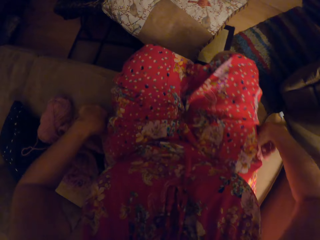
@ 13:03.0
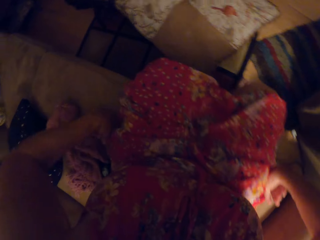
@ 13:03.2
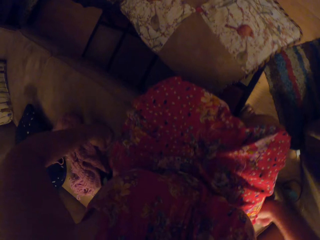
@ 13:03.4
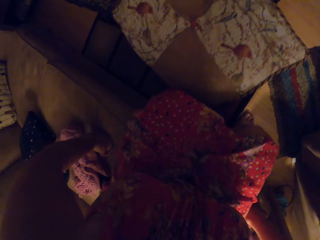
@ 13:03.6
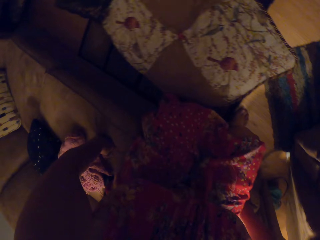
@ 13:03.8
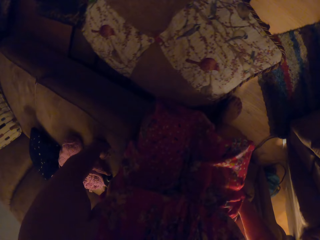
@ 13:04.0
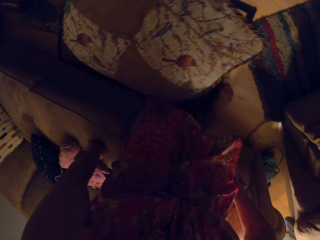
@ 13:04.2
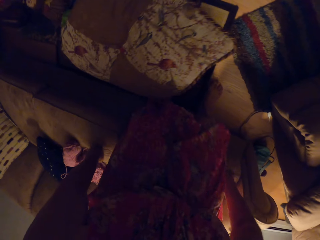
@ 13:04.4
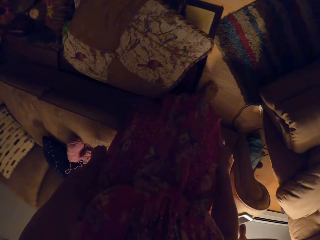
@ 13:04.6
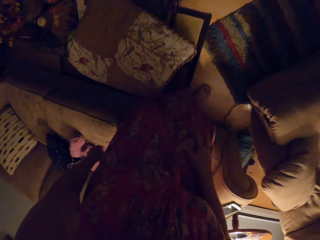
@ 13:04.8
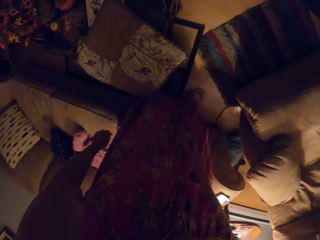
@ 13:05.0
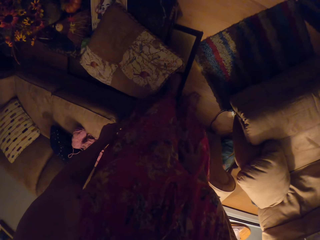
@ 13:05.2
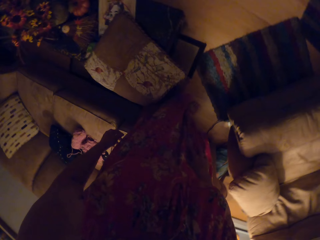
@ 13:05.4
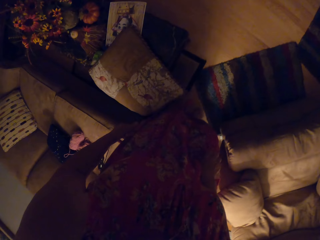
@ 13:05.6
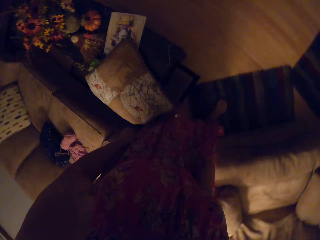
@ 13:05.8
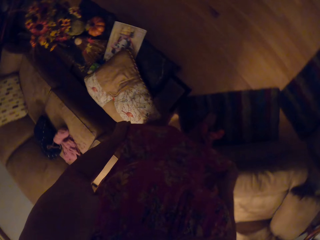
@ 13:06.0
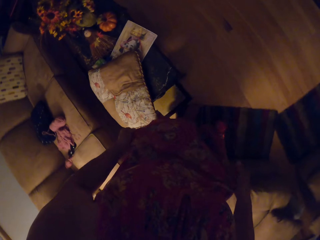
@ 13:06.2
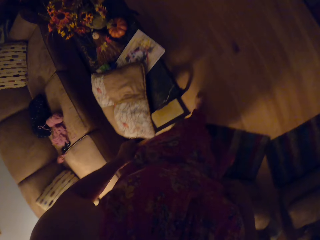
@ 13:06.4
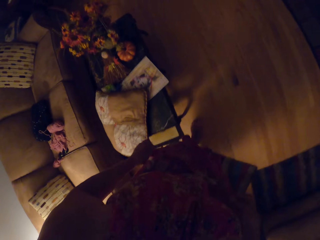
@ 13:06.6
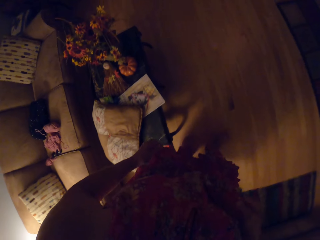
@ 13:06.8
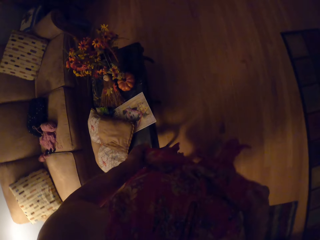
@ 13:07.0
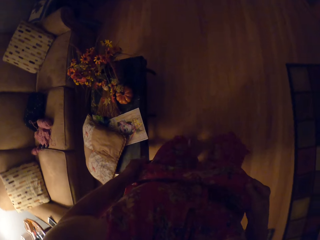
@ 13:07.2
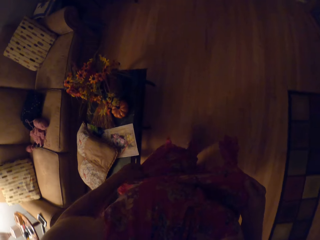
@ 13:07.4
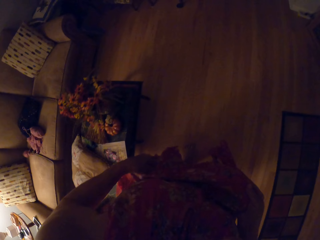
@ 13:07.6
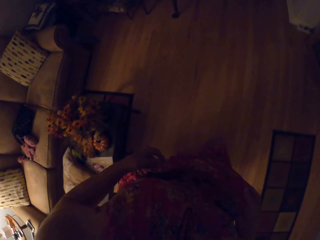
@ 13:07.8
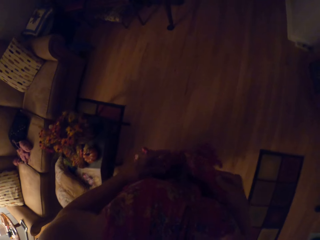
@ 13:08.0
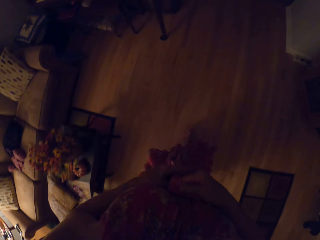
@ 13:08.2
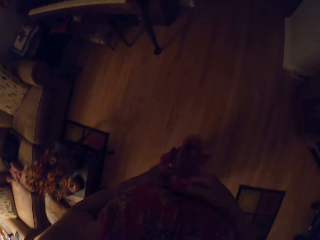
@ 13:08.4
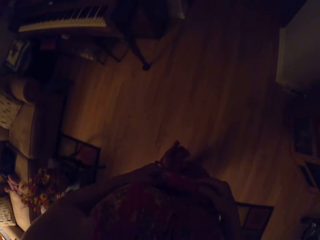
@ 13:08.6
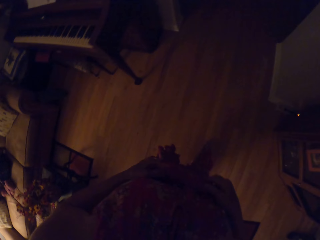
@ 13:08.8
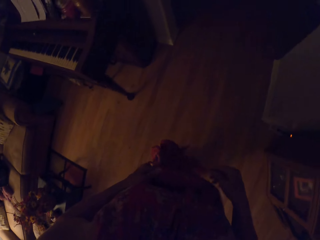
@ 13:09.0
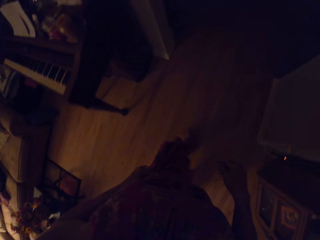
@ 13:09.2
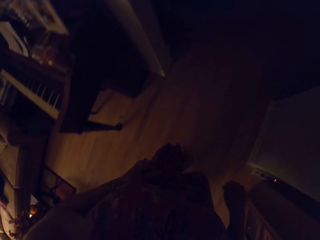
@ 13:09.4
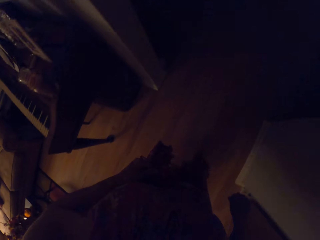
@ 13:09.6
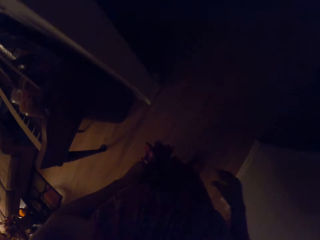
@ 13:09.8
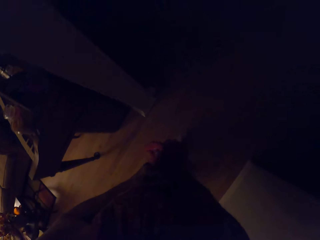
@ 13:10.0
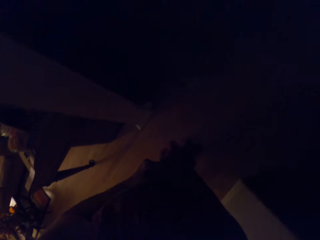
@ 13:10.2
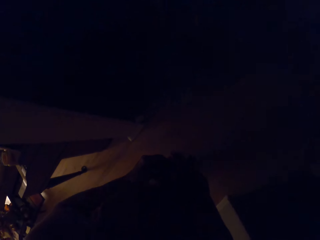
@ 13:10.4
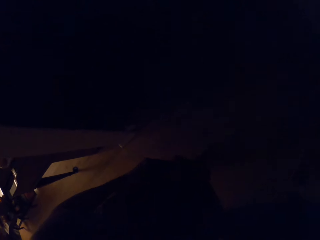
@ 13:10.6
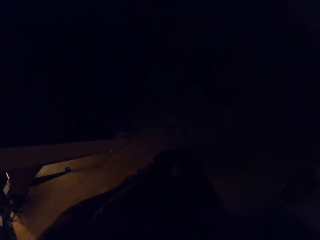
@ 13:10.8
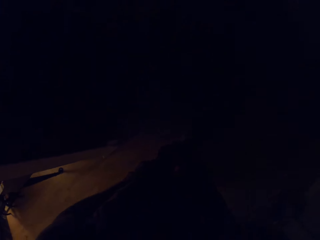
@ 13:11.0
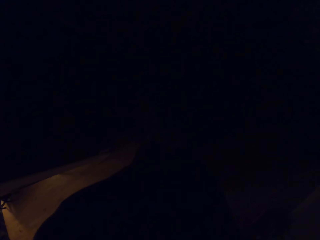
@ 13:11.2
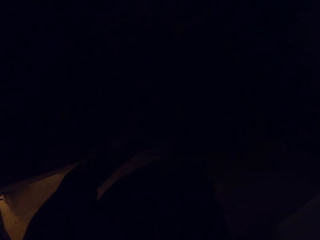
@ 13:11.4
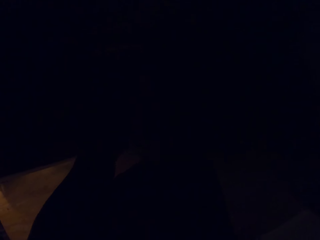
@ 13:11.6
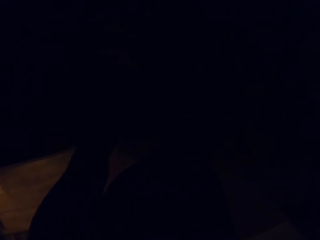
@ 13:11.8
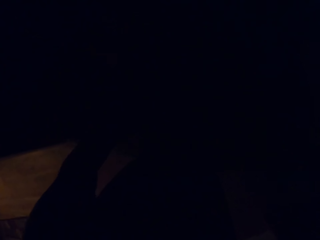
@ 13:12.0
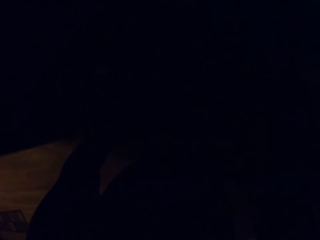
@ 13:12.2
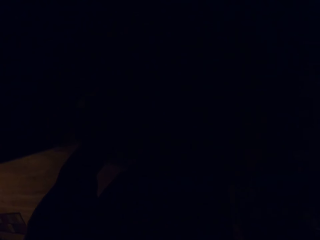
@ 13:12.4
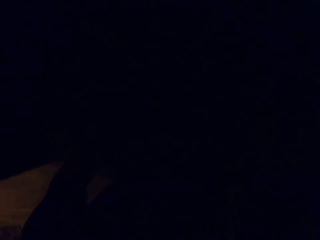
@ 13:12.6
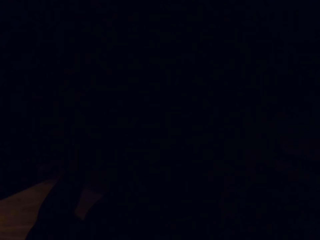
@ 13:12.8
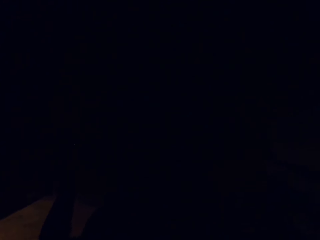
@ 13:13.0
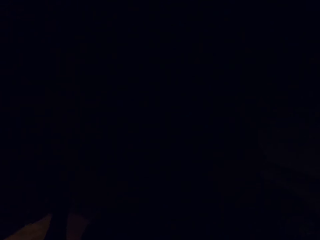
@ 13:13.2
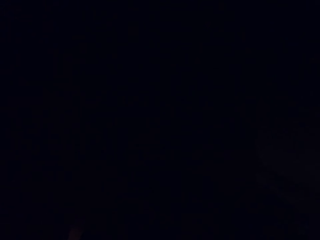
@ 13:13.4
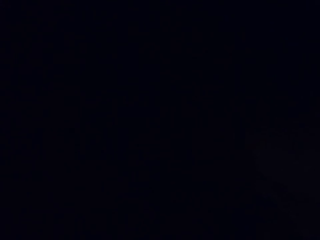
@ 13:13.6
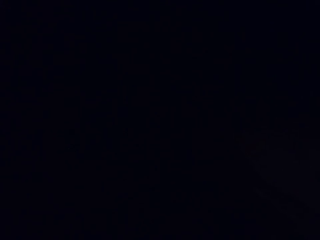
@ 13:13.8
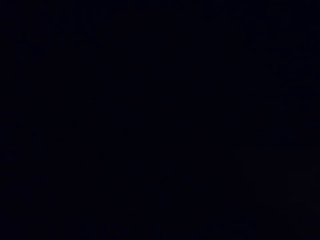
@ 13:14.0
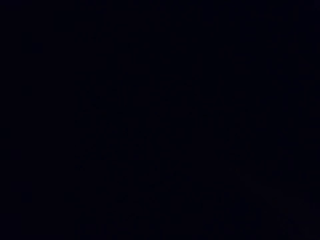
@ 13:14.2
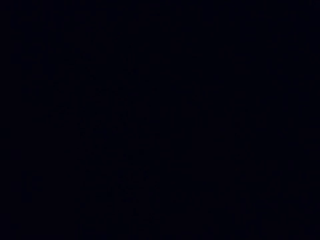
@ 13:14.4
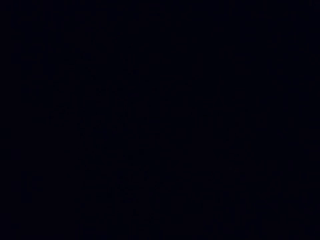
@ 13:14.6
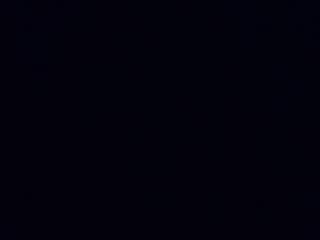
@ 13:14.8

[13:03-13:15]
The camera wearer stands up from a chair. They walk around the room, and walk around the house.

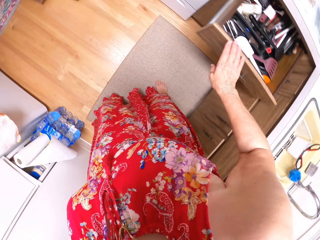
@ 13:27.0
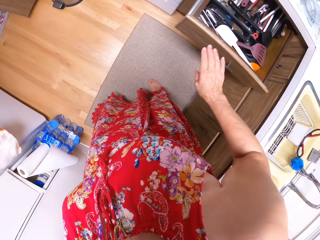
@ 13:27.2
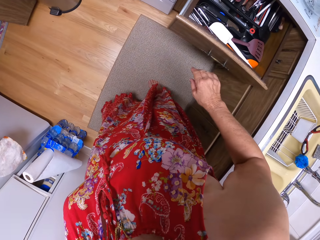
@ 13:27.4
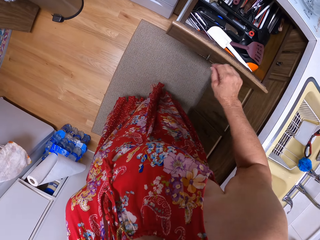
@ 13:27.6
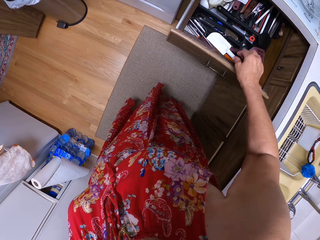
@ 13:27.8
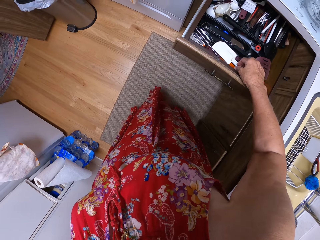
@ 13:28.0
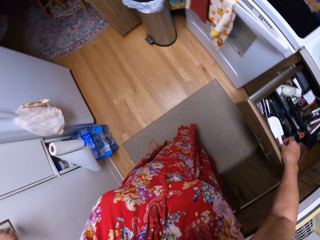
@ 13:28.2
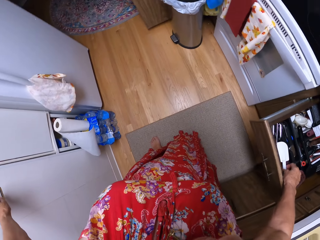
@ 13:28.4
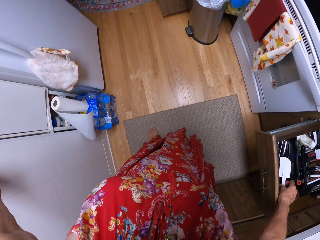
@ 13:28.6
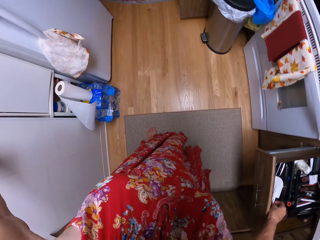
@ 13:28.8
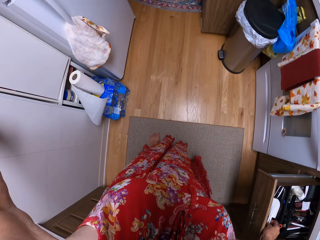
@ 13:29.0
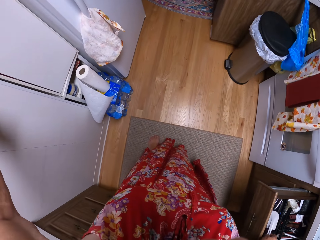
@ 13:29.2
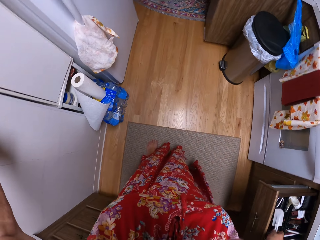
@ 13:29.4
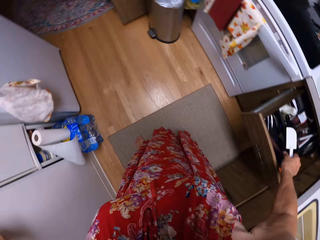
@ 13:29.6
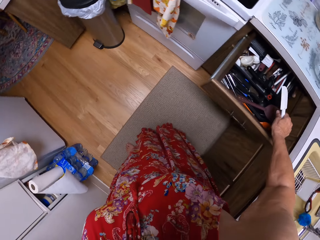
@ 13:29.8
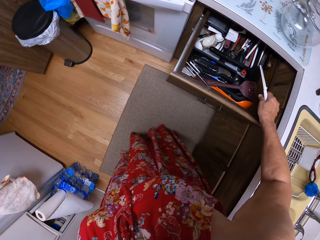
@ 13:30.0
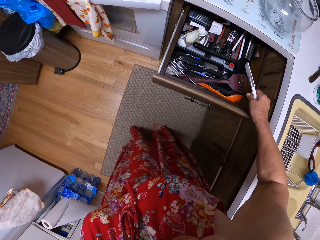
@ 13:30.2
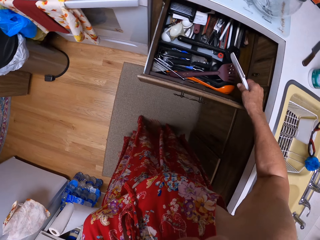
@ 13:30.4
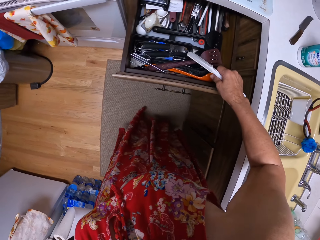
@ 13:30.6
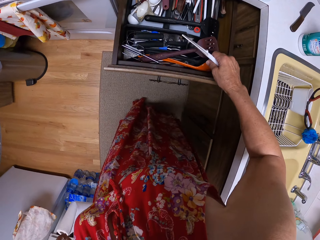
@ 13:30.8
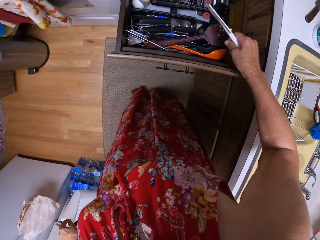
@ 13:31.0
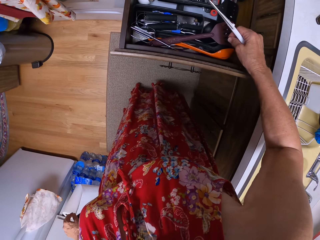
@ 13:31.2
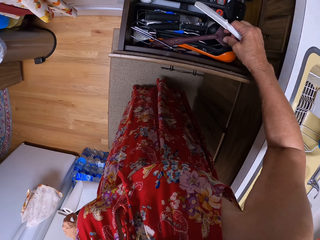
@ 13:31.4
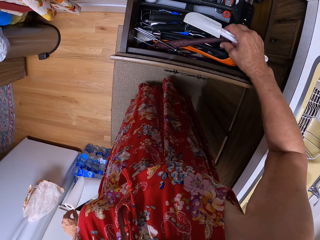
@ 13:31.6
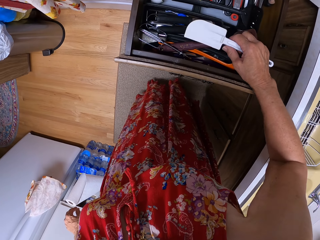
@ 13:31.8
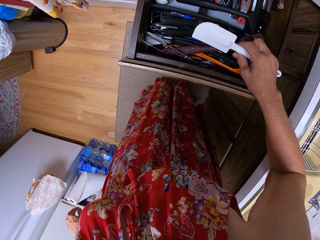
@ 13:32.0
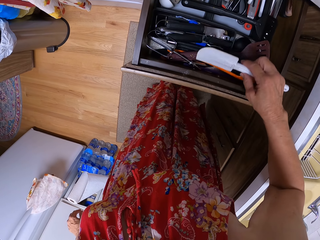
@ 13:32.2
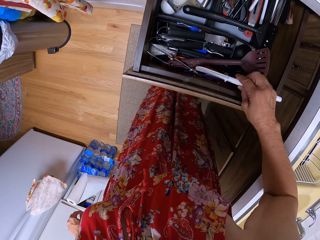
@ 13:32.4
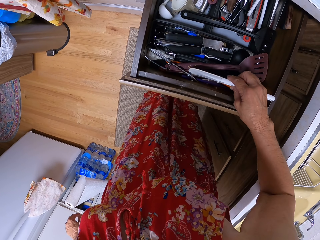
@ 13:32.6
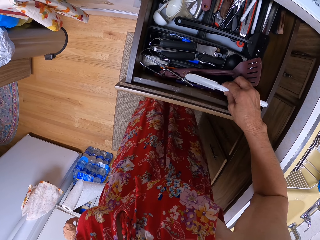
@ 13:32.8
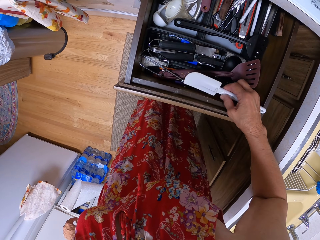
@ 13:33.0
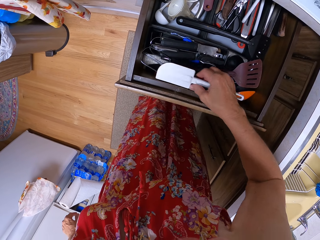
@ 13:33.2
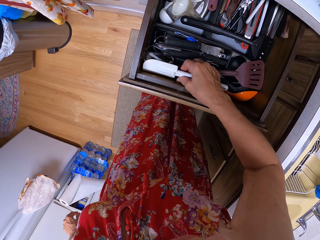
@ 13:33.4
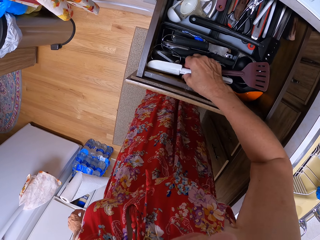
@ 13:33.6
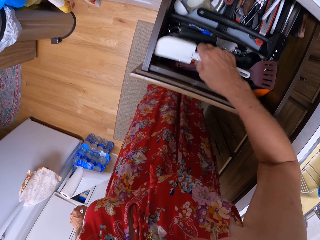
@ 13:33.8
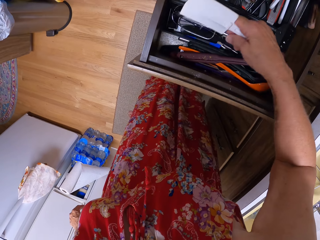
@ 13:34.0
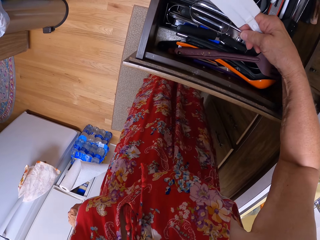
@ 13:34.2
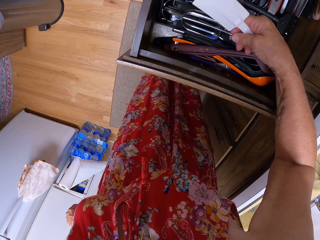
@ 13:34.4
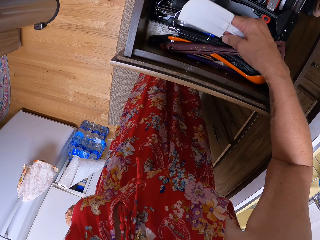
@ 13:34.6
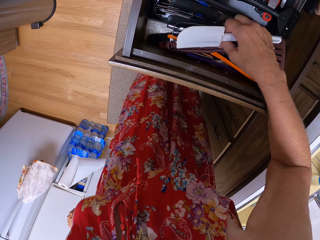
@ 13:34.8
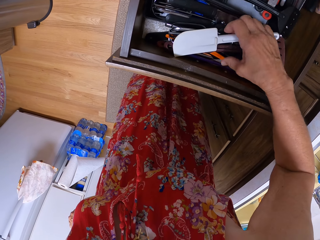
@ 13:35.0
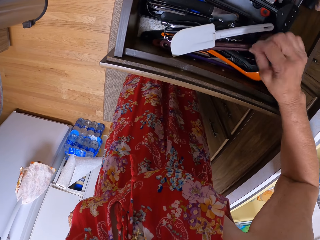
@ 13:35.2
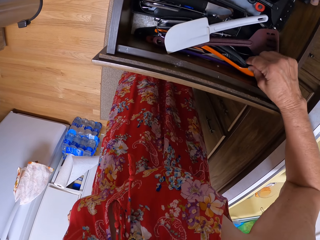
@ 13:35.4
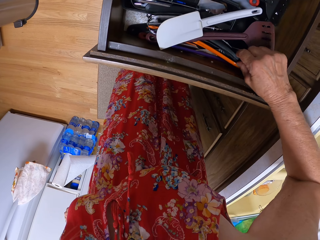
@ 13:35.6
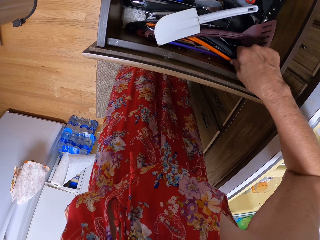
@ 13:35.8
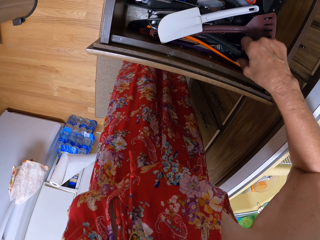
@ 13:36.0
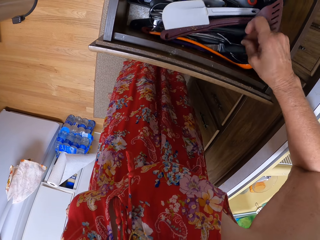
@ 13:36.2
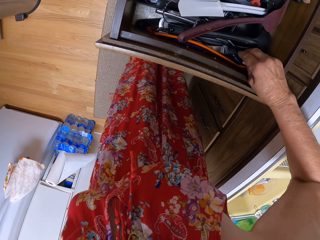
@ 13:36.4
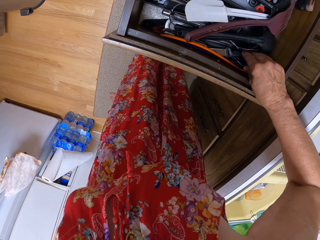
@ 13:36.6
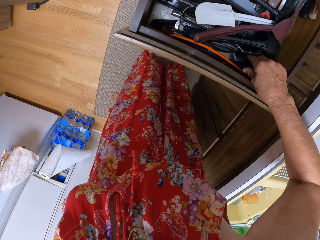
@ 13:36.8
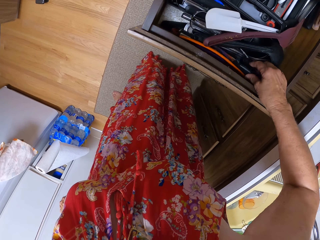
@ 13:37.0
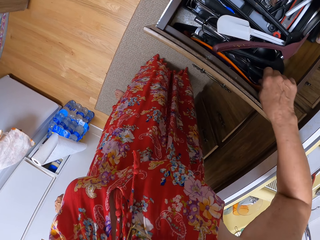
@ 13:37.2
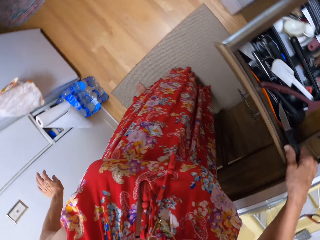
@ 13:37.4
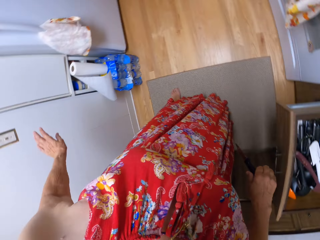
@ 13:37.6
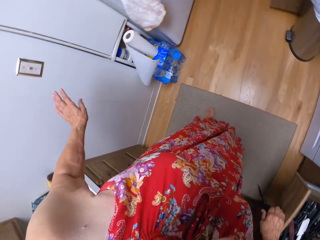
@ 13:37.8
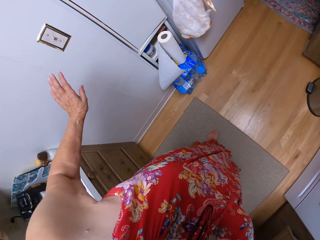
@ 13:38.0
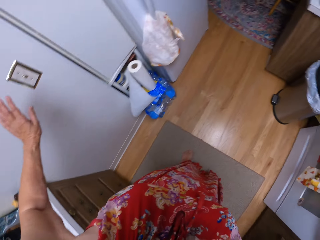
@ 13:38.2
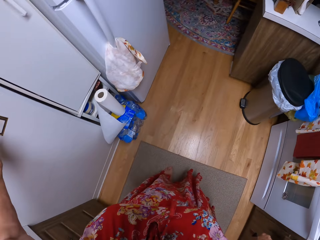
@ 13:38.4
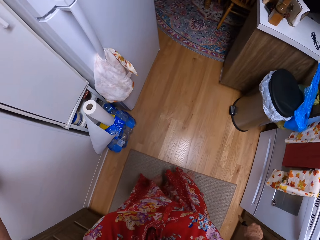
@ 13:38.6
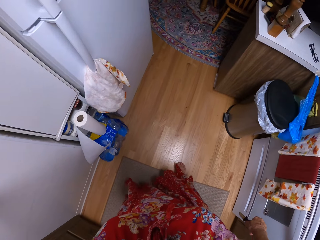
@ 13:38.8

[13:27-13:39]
The camera wearer picks up a white comb from the drawer. She picks up cutlery. She returns the white comb into the drawer, moves the tools in the drawer with her right hand, picks up the cutlery and places it down. She picks up a small knife from the drawer.
